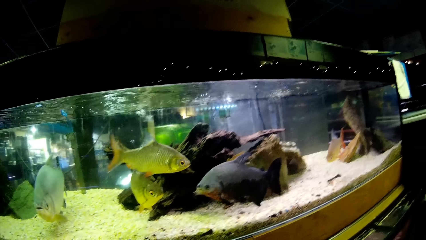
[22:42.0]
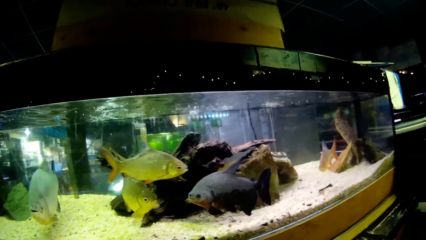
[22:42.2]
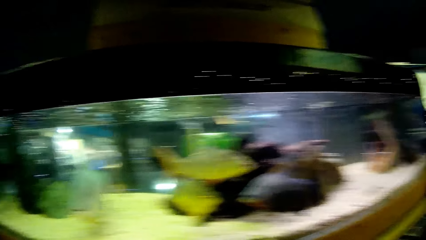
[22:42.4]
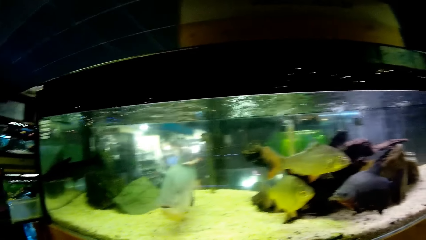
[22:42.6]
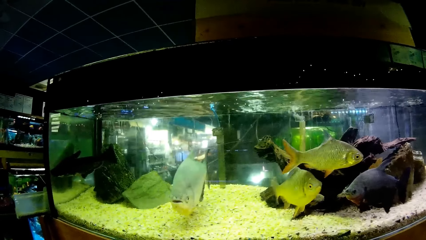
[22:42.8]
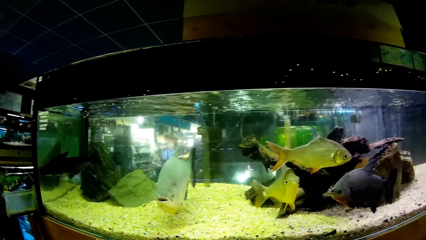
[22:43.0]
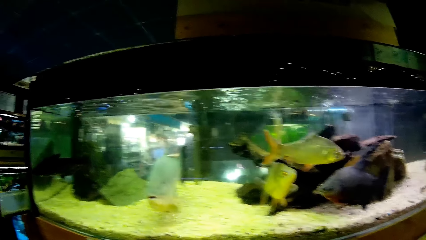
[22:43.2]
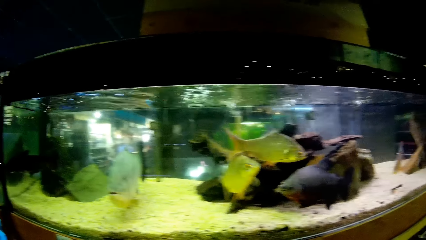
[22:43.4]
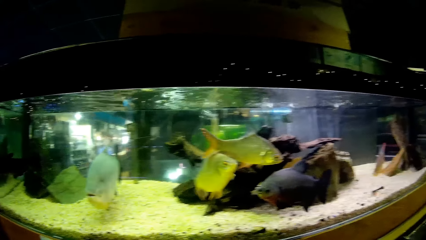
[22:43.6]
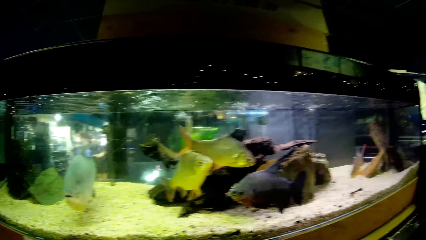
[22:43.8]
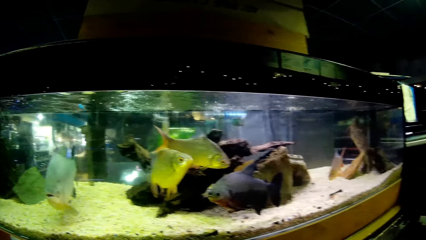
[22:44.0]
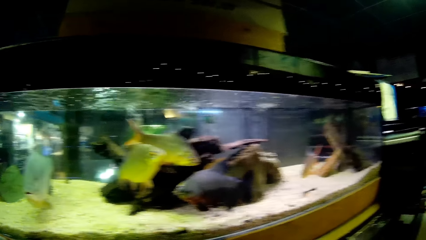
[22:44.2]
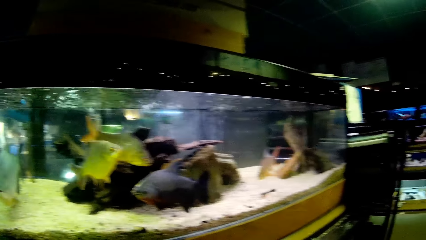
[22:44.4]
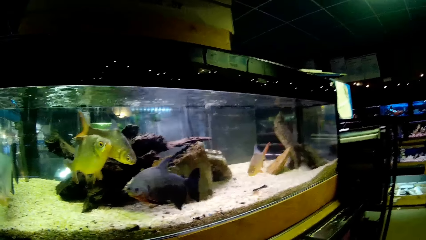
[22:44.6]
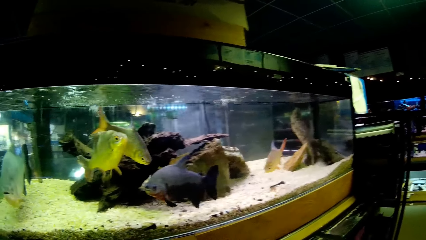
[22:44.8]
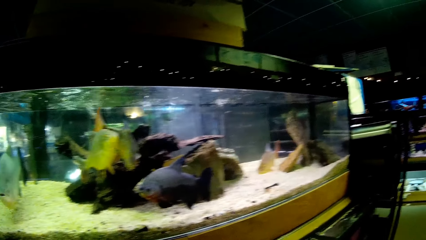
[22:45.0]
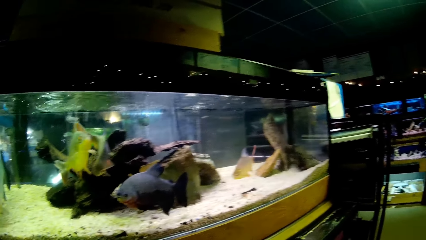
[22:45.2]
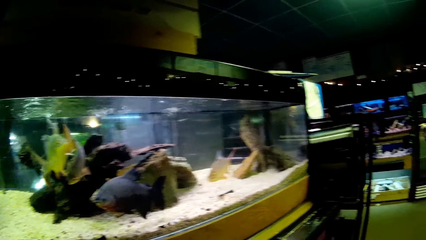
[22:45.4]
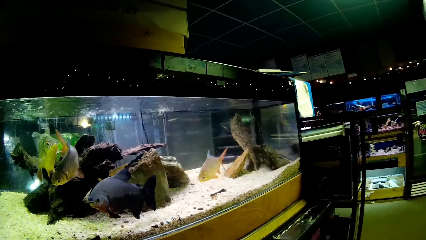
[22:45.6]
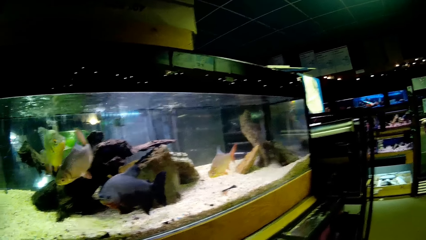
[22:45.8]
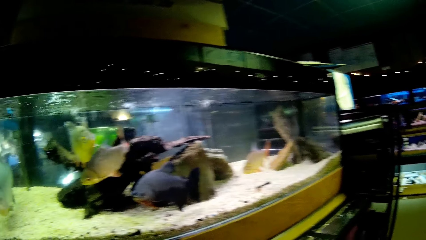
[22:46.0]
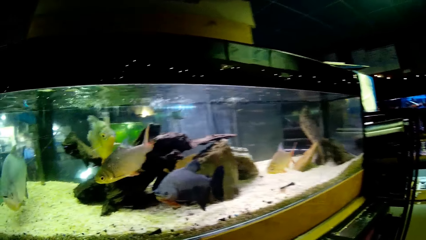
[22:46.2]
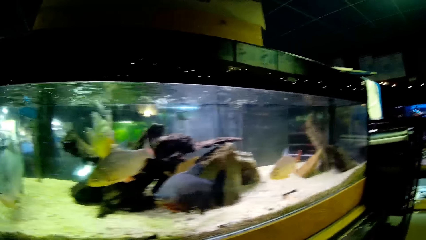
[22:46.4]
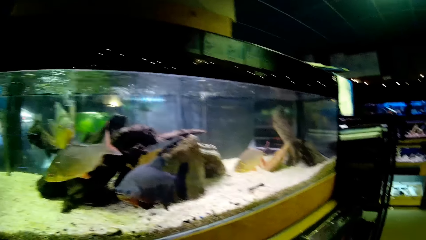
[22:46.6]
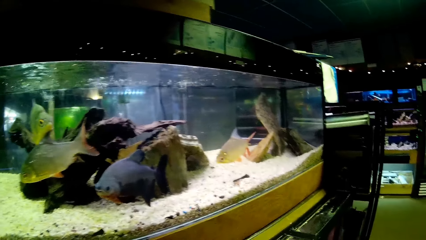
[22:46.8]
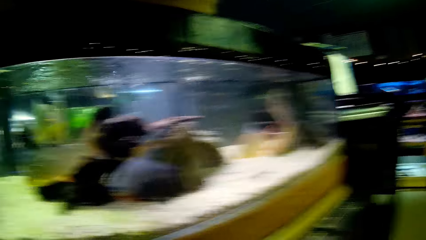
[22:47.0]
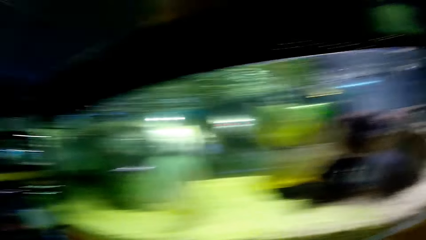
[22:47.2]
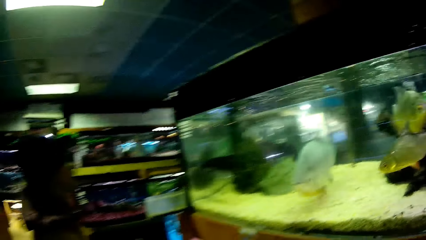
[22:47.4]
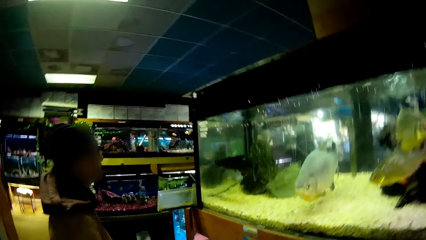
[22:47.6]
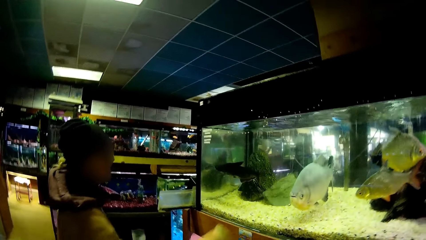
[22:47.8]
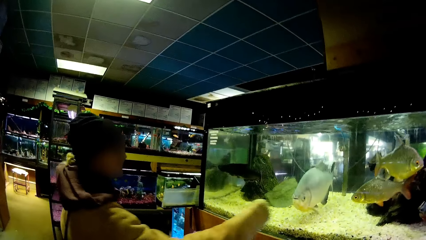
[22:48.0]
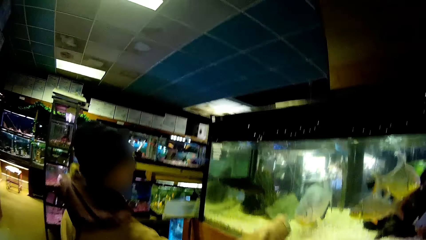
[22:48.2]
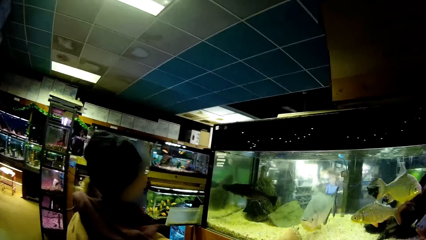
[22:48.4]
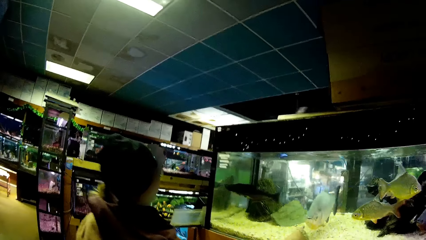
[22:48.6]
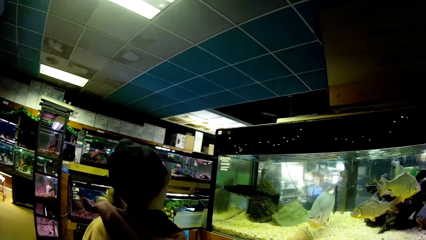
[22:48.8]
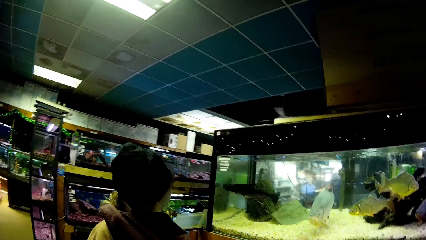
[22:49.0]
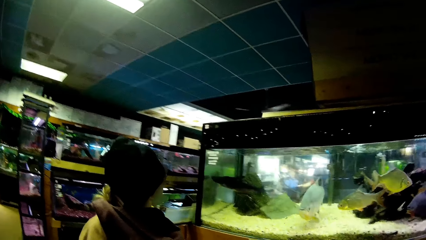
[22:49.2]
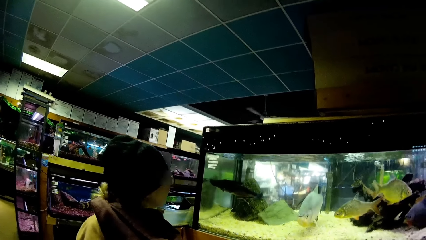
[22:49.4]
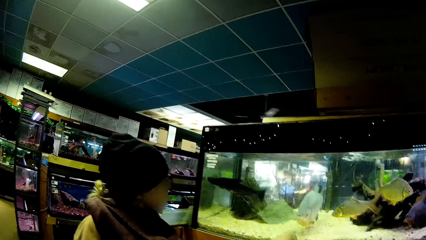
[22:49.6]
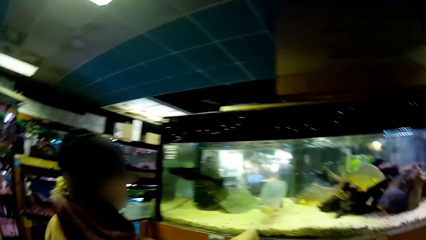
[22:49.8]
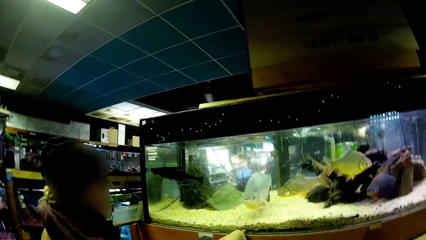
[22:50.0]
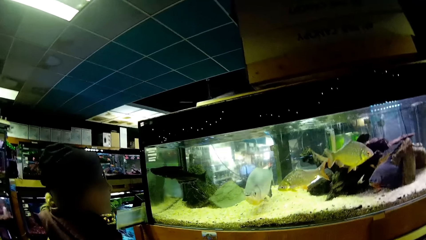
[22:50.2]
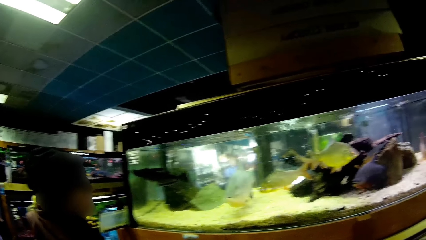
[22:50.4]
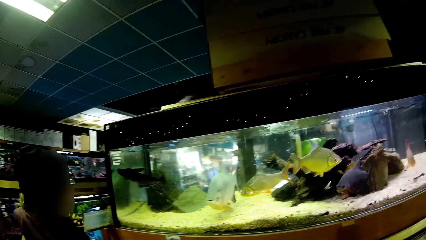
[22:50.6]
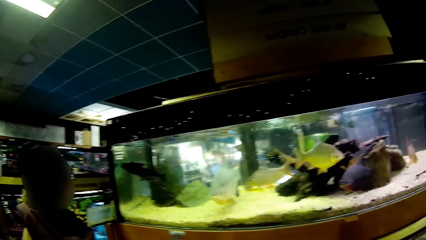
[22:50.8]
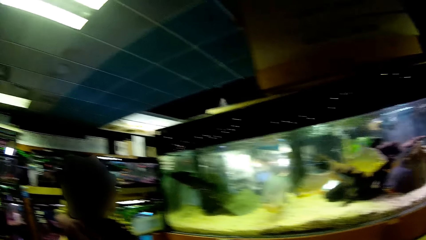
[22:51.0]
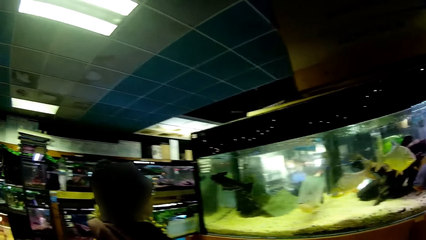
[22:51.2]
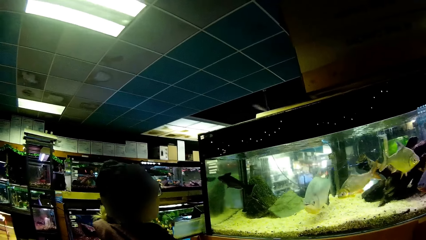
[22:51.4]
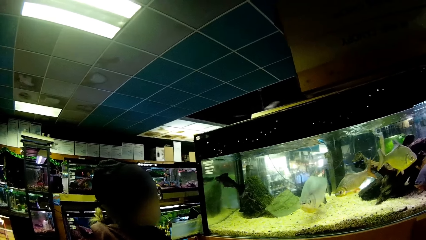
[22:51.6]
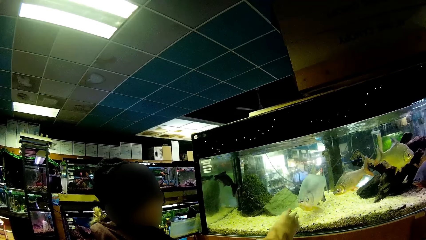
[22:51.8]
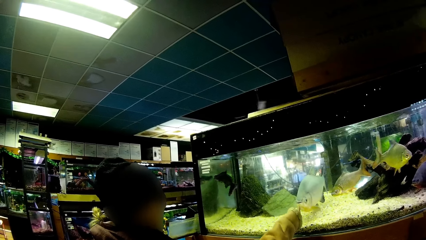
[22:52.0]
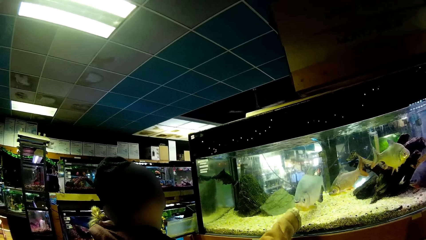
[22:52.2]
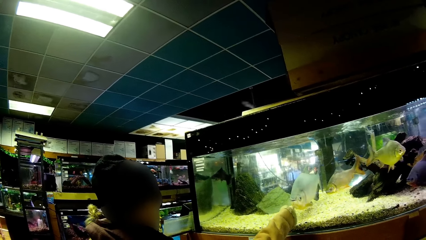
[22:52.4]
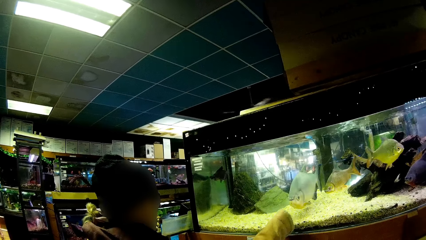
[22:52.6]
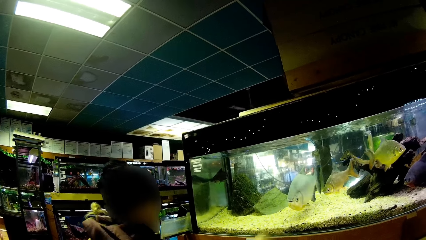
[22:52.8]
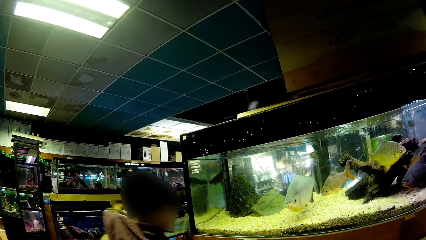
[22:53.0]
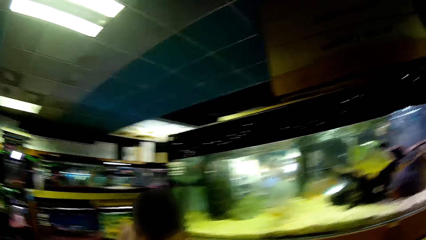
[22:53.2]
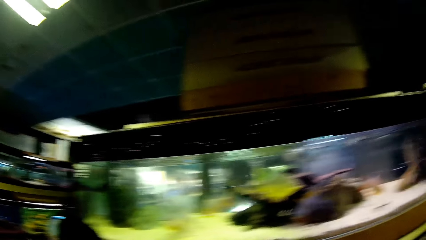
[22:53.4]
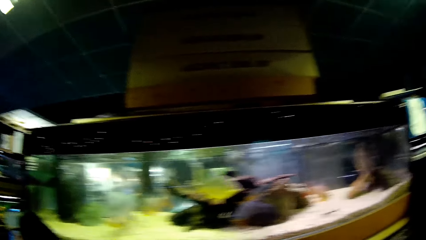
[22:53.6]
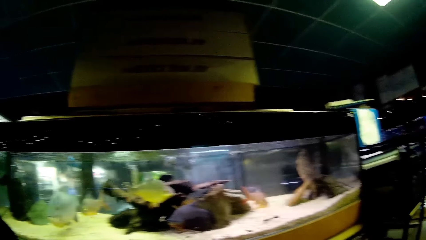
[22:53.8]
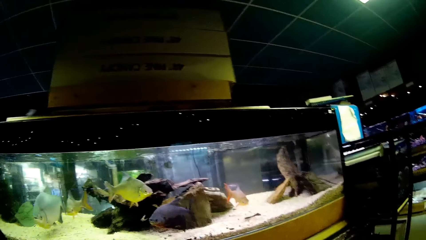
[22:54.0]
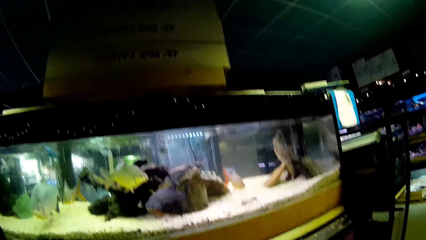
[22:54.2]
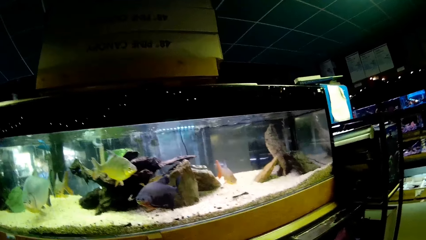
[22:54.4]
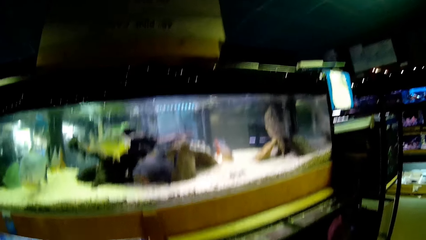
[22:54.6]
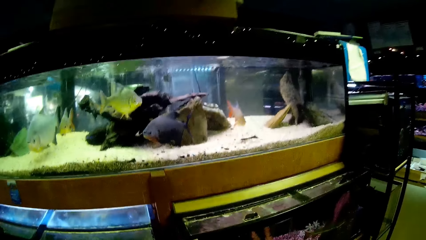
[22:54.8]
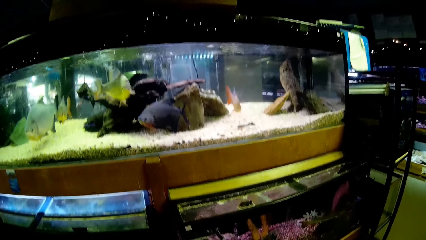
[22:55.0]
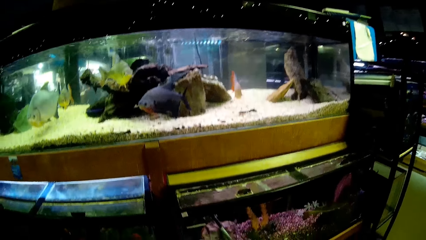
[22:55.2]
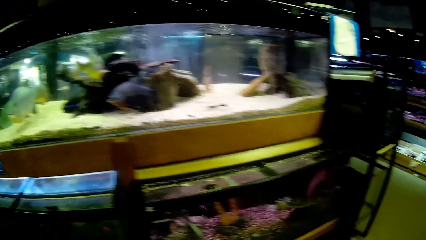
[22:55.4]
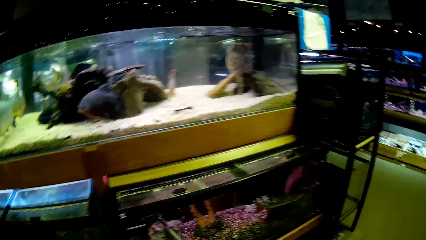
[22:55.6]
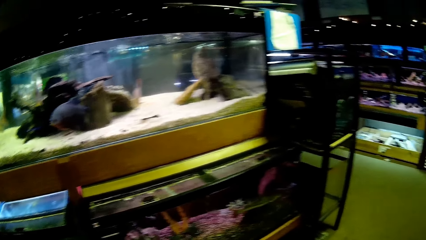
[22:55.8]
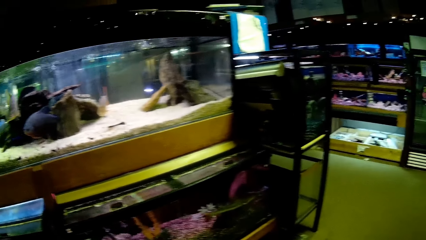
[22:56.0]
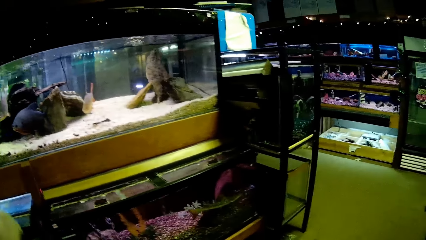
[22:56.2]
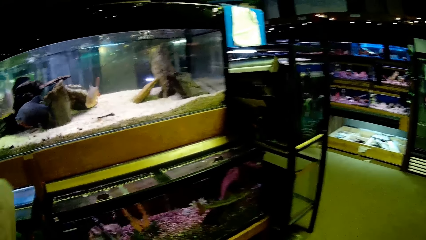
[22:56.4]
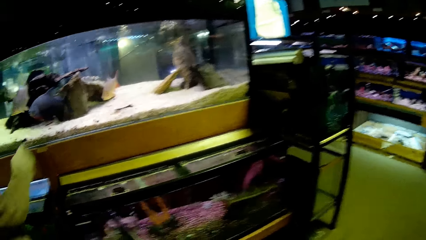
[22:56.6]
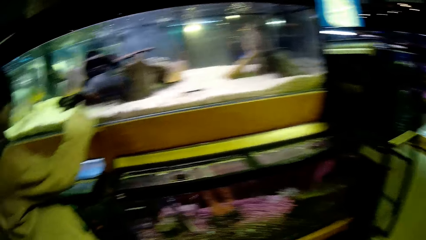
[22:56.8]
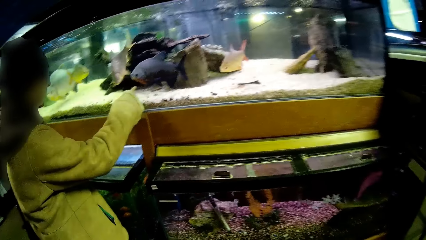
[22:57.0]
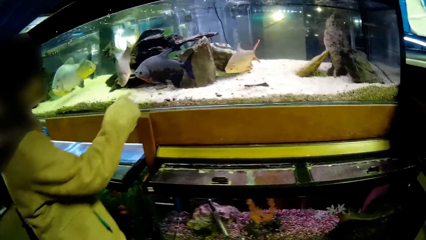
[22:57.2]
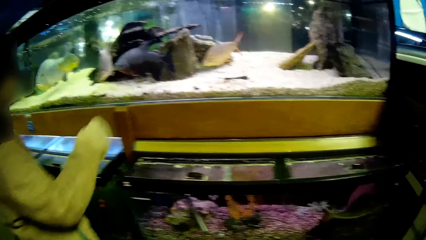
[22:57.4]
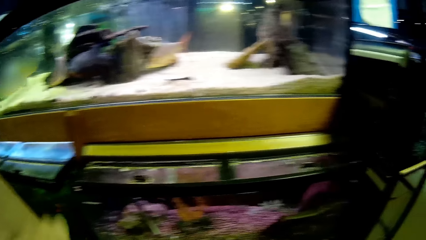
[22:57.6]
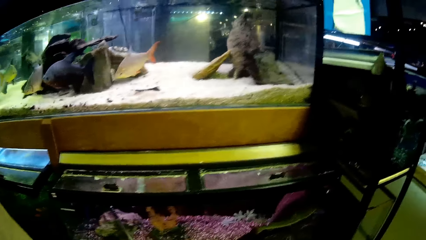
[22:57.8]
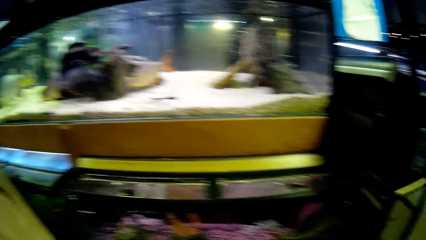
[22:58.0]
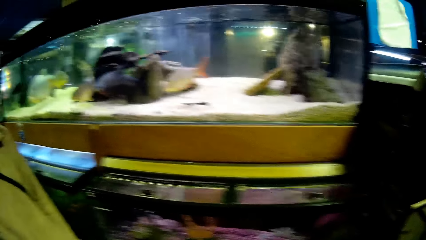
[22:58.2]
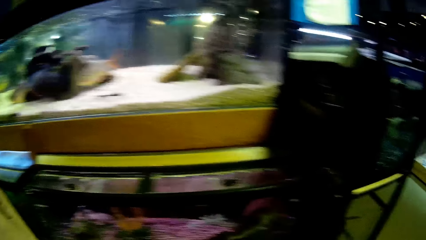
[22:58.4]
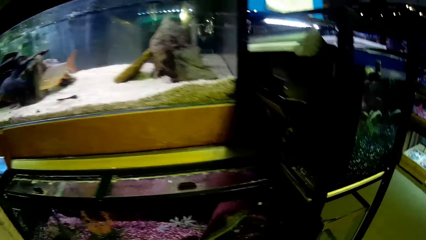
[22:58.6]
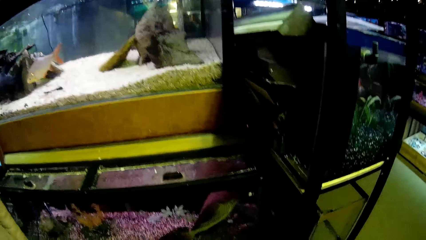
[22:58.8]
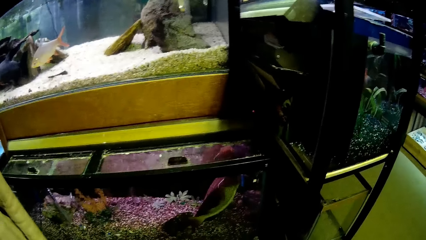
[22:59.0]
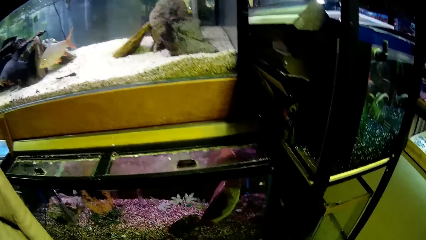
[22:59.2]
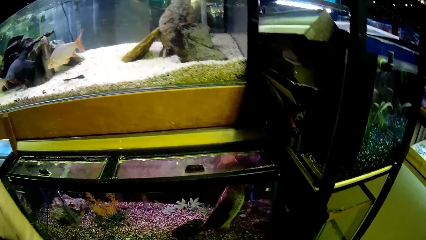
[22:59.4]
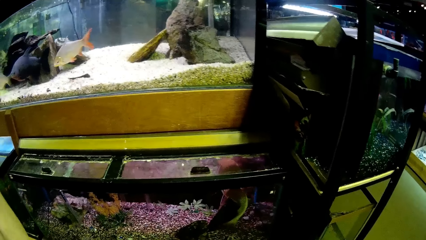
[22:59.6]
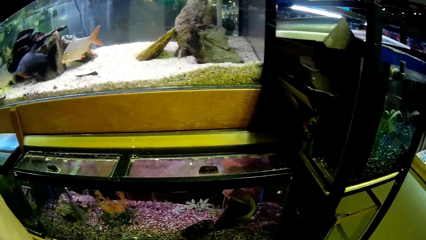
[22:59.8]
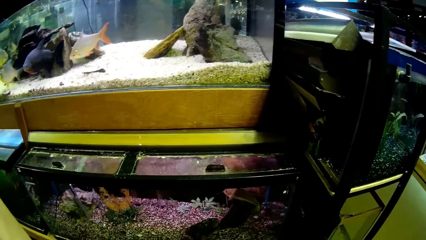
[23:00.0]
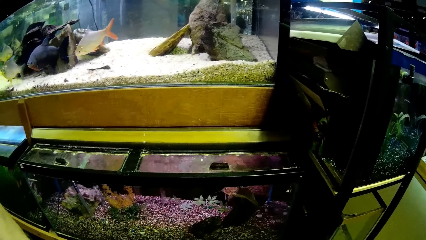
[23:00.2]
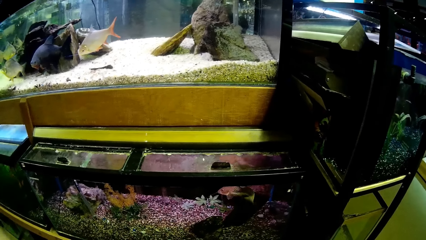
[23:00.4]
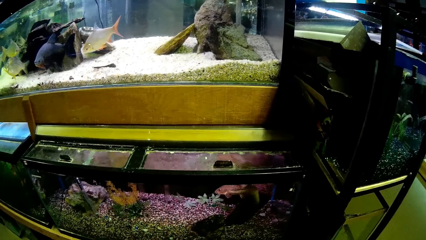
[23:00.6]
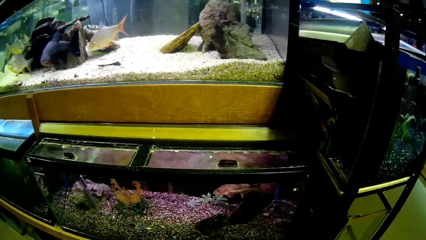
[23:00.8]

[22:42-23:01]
The camera wearer compares the aquarium fishes. They look around the showroom. The woman touches a glass transparent tank with the right hand repeatedly. The woman points a finger at the aquarium. The woman bends. The camera wearer looks around at the aquarium. The woman points a finger at the aquarium. The camera wearer looks around at the aquarium.
